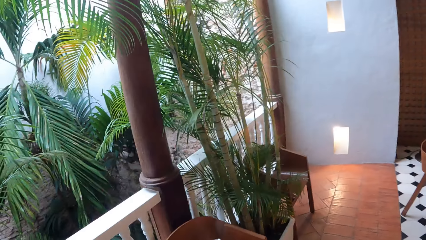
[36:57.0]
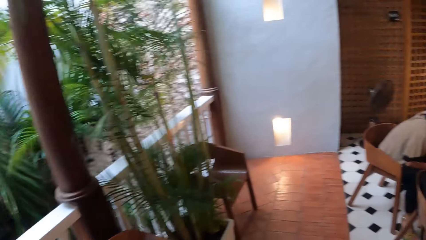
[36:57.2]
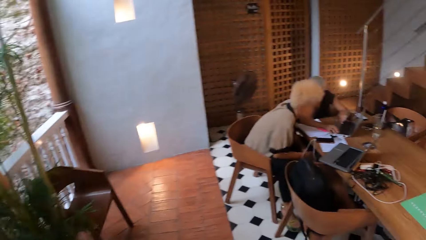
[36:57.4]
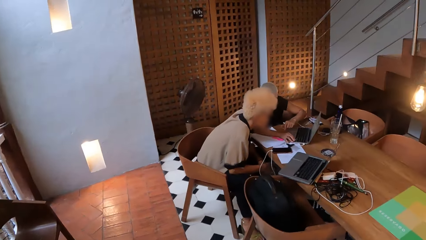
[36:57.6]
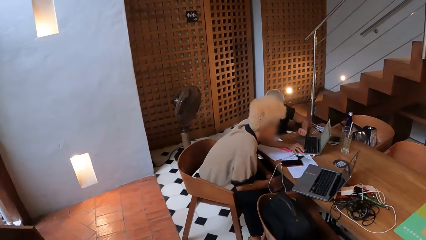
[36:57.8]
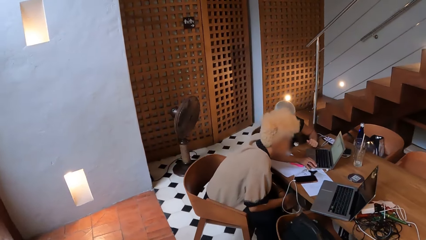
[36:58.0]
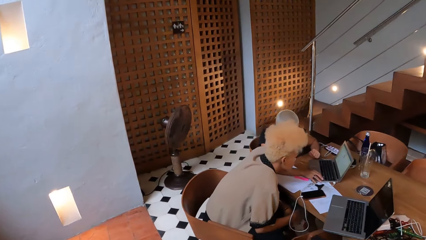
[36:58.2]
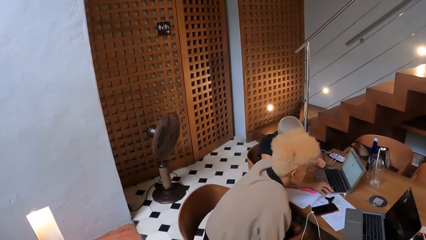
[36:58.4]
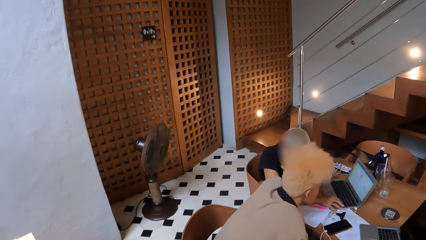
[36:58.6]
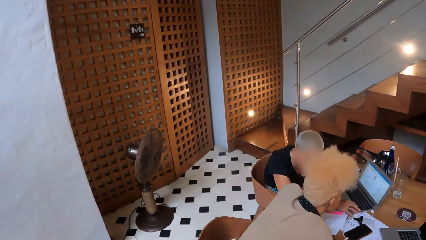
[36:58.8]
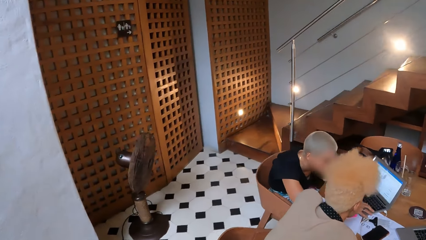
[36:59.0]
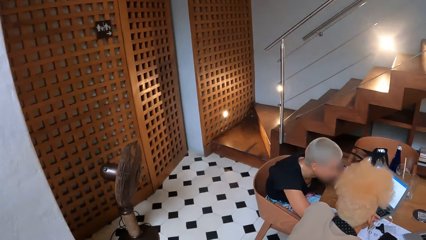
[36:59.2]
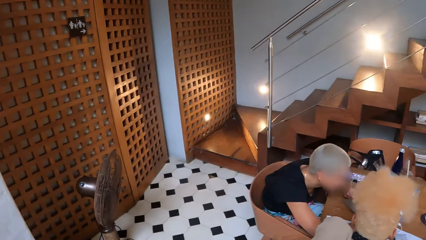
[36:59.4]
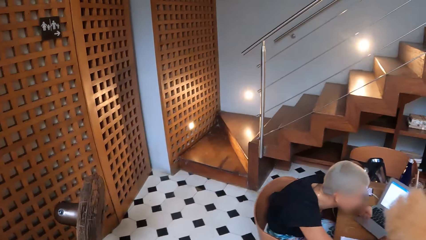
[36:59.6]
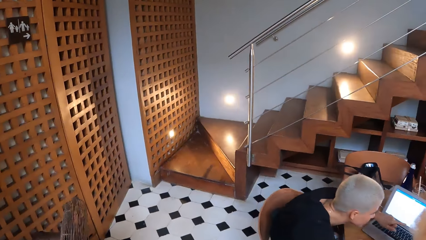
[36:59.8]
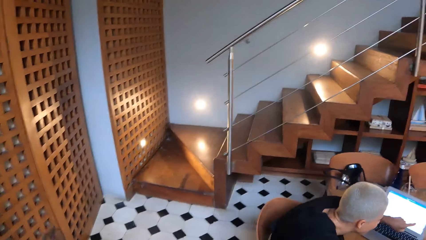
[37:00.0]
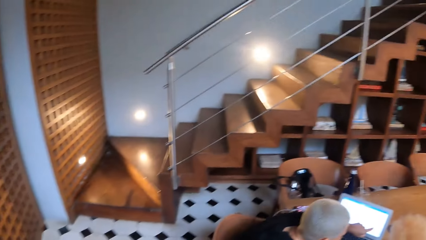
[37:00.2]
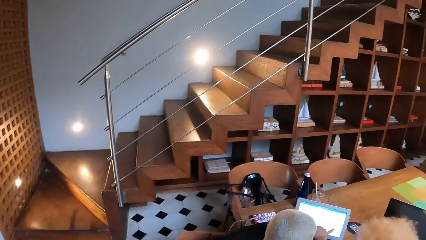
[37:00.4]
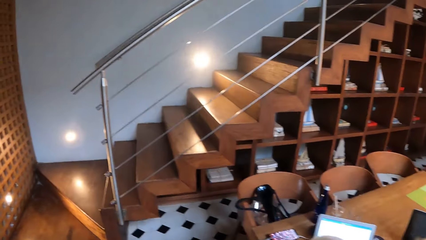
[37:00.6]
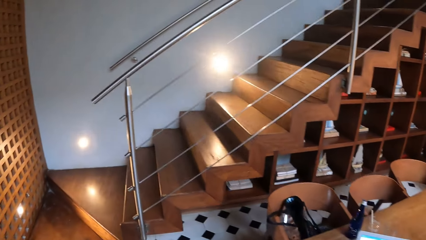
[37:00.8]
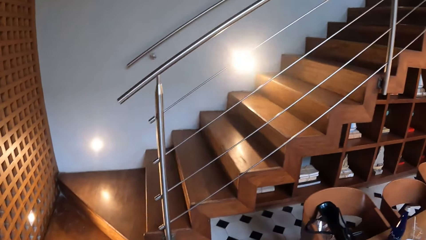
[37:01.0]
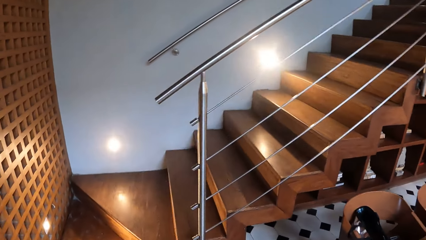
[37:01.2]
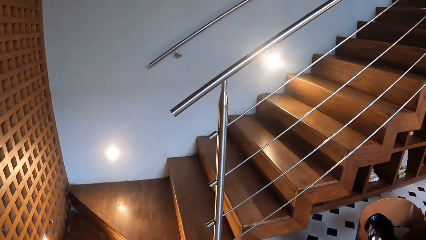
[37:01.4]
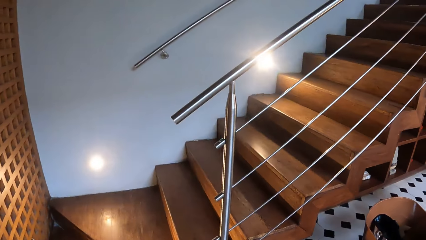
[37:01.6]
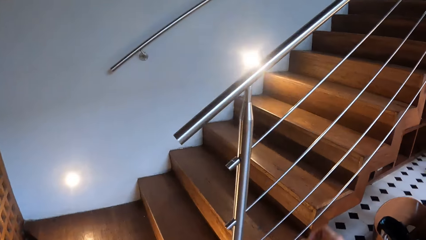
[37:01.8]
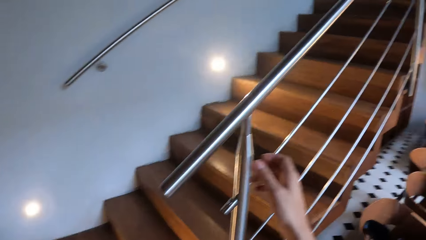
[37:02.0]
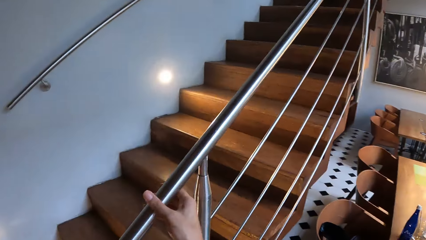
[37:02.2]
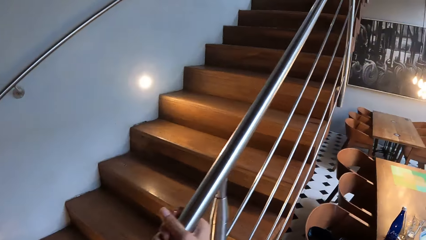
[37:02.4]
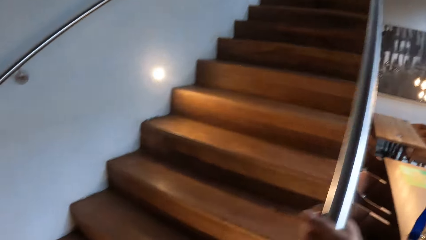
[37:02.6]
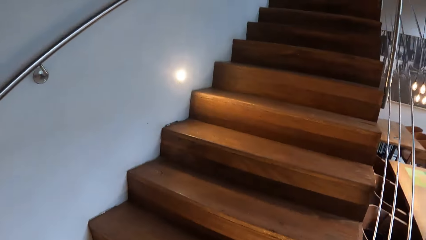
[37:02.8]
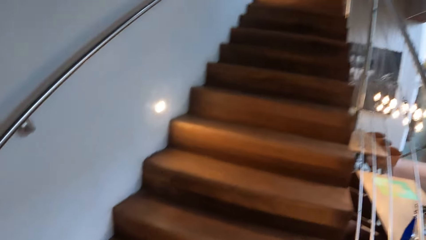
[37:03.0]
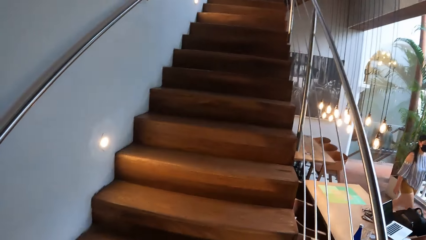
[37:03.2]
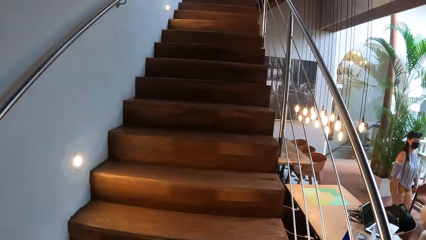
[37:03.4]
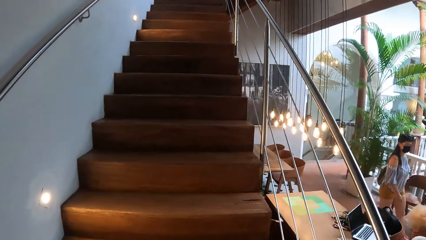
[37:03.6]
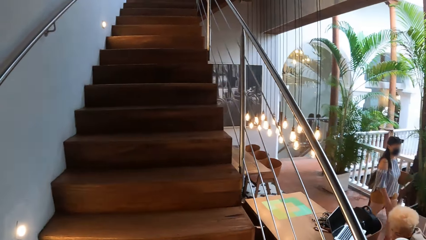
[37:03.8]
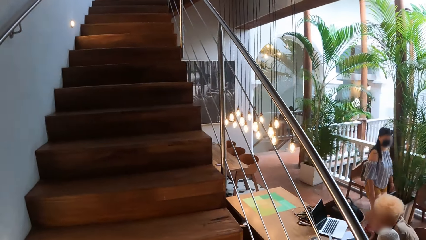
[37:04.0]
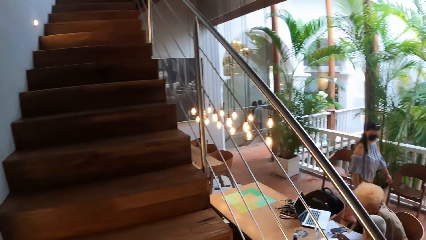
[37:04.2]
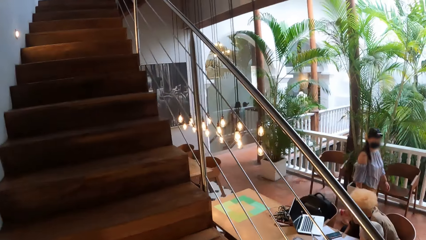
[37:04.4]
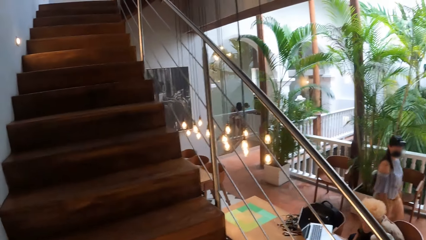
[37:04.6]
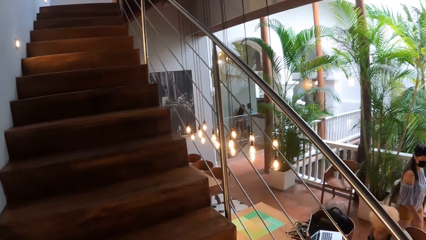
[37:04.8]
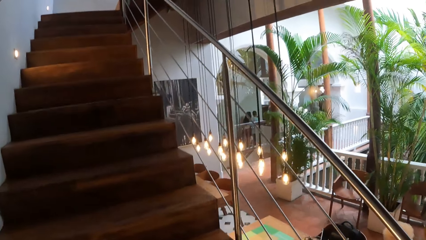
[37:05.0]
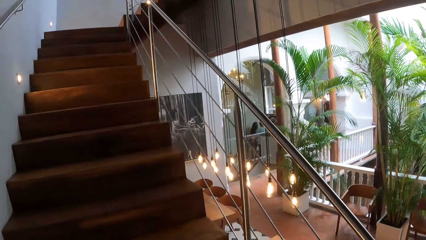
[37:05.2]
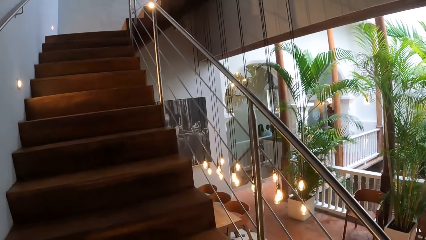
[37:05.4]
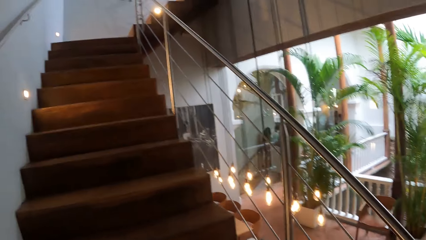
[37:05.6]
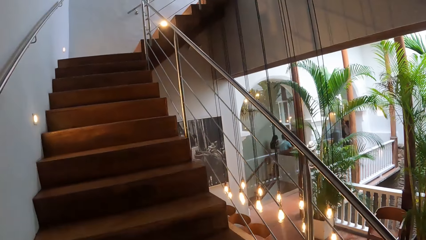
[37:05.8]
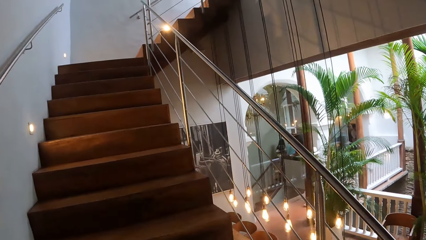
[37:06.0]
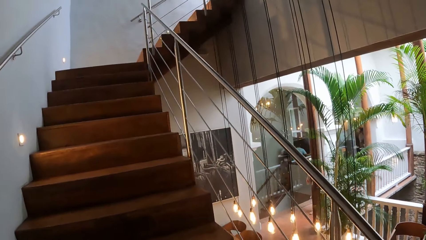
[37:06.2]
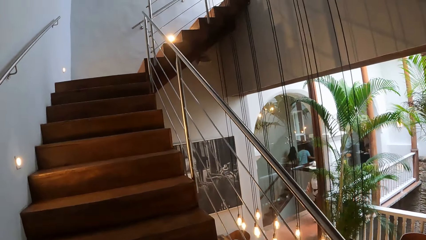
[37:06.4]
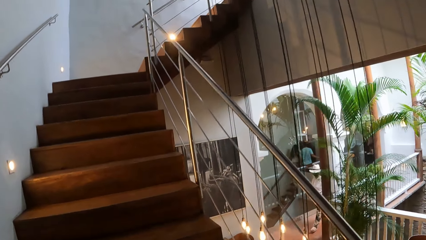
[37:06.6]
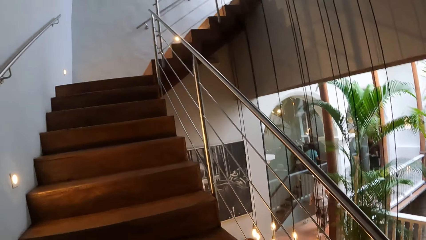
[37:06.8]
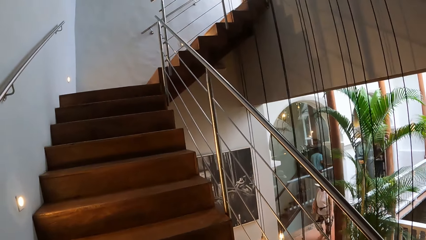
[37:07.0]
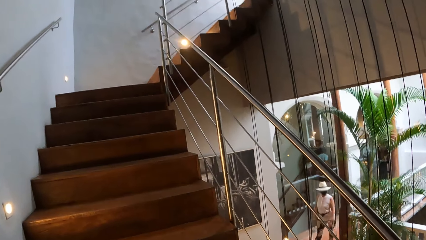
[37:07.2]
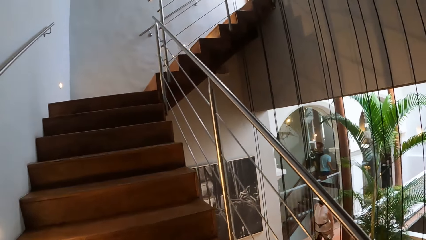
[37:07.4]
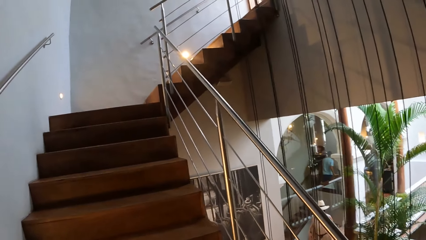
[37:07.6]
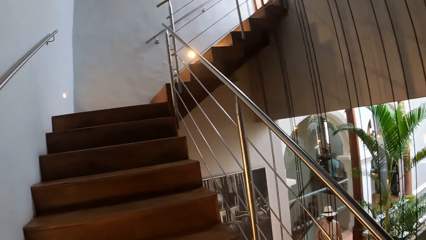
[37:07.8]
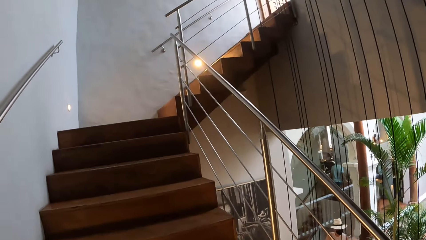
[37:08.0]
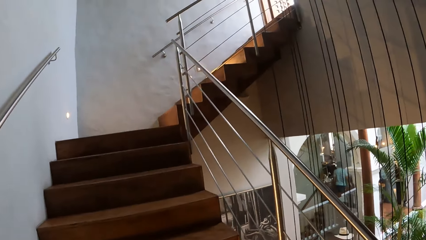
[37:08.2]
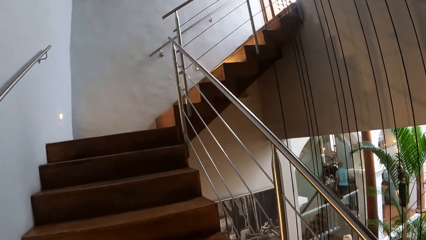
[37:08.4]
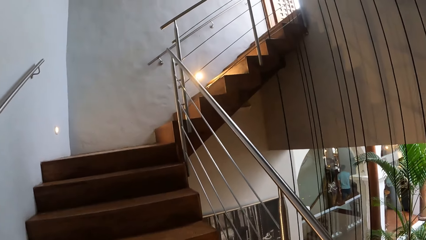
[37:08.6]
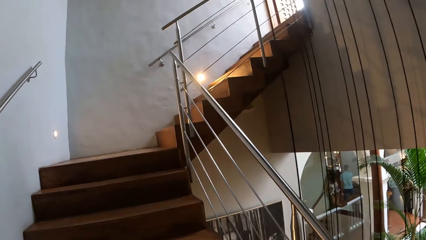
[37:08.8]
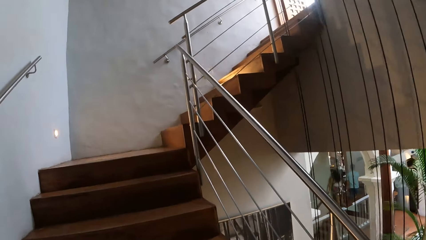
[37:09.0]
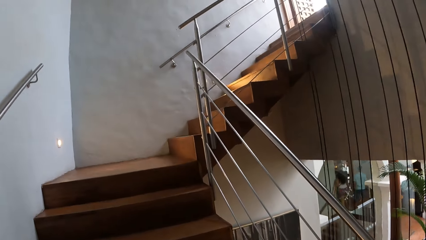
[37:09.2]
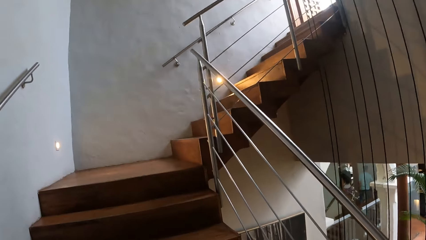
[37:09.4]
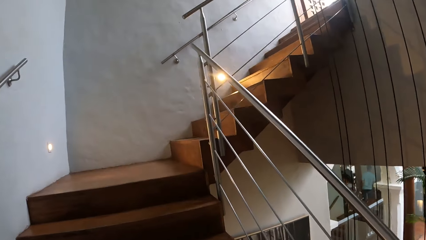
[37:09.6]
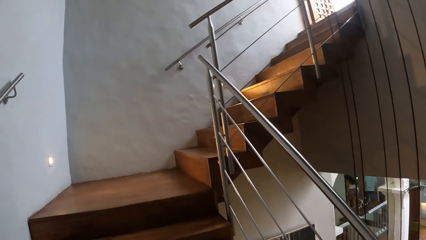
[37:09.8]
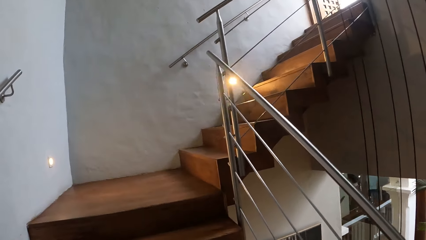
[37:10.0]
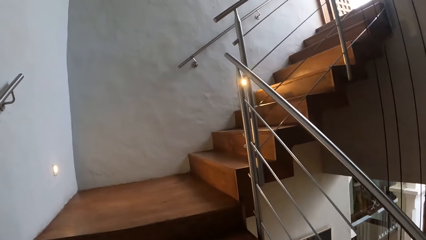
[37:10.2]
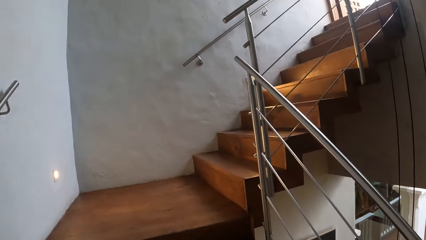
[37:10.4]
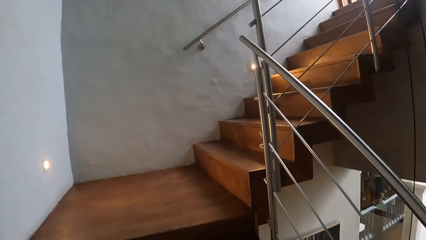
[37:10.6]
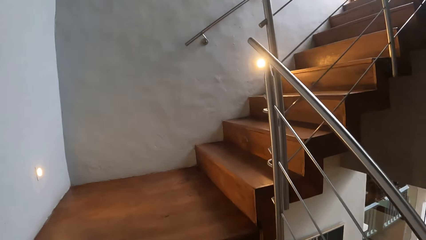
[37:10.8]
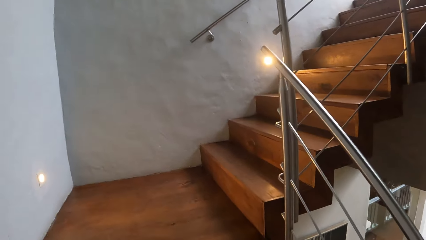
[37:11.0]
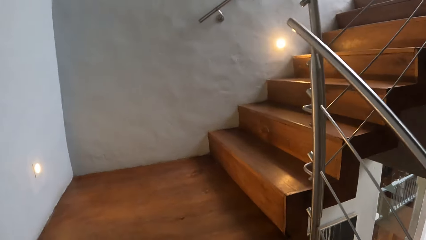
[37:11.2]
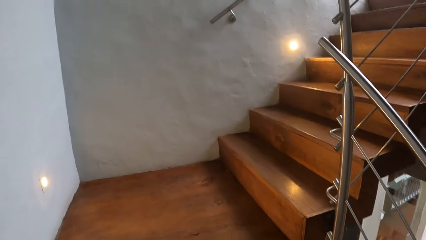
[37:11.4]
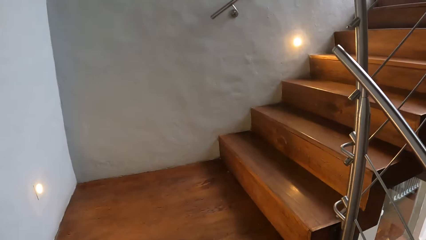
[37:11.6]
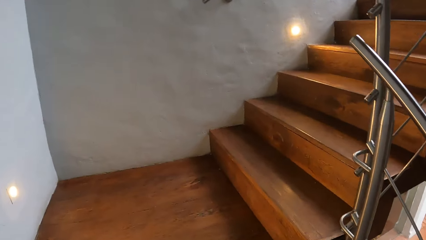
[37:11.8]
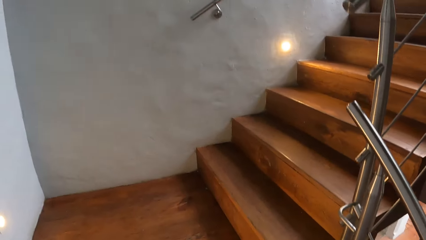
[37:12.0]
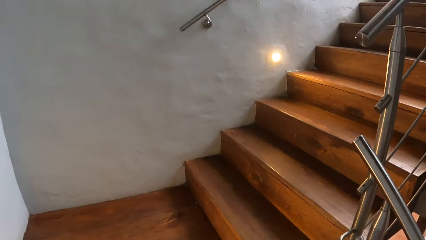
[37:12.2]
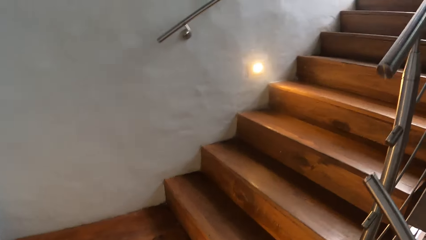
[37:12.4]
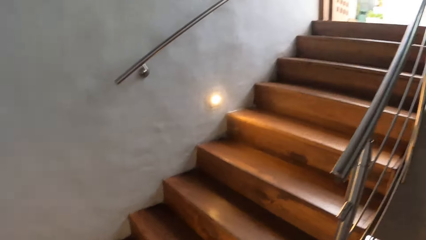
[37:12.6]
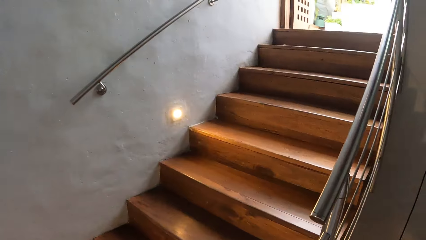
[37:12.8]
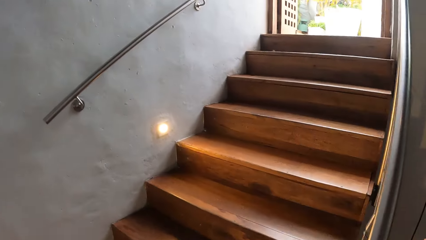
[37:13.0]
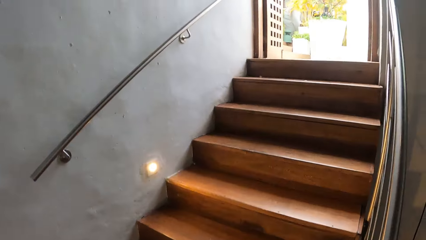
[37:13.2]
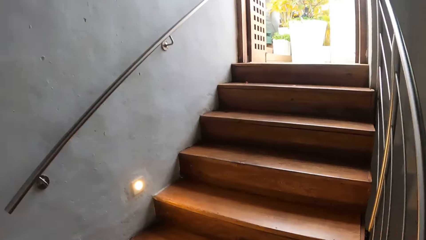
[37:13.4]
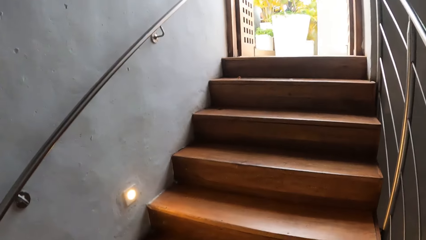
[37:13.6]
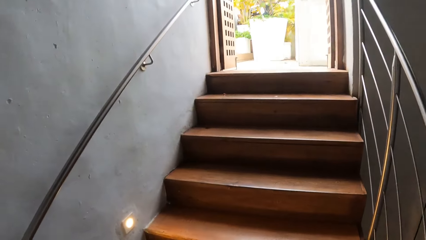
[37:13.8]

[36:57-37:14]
The camera wearer walks around the room. They hold the stairs rails. They walk up the stairs.
